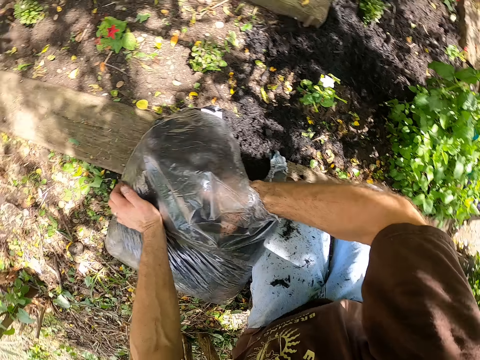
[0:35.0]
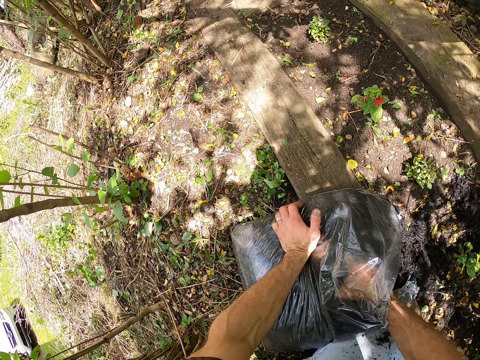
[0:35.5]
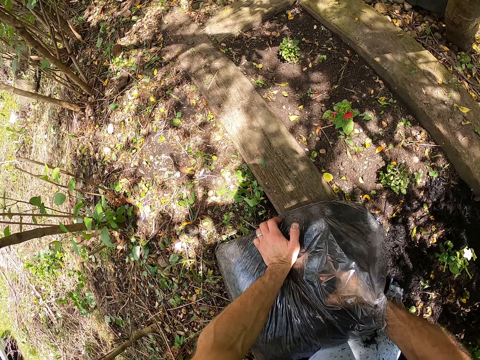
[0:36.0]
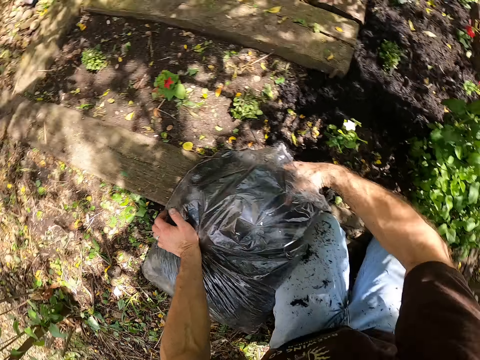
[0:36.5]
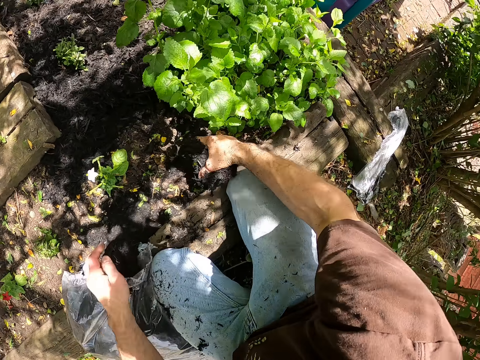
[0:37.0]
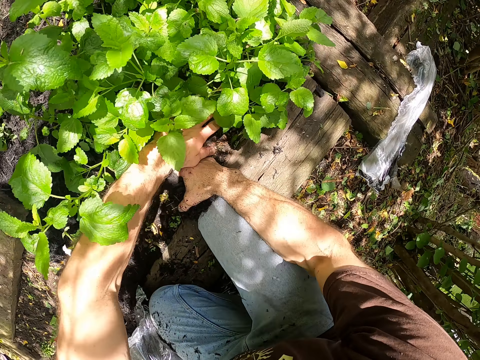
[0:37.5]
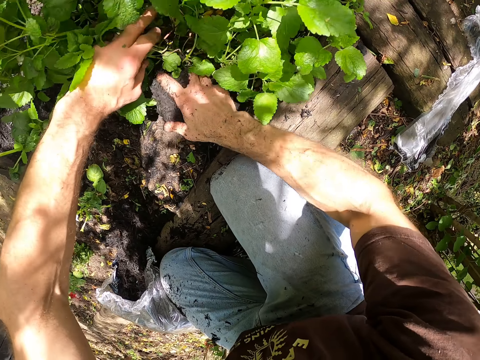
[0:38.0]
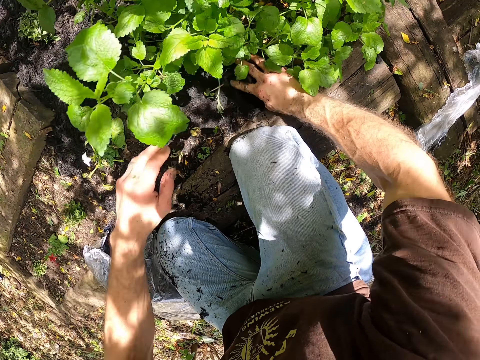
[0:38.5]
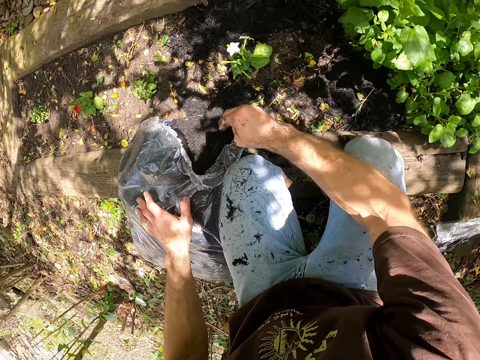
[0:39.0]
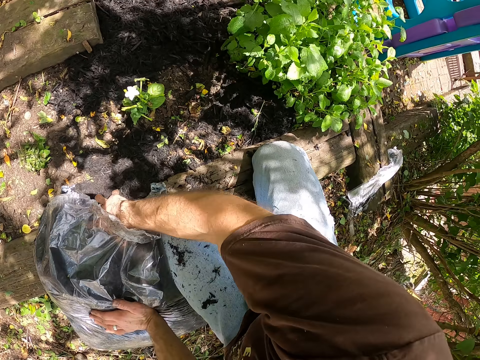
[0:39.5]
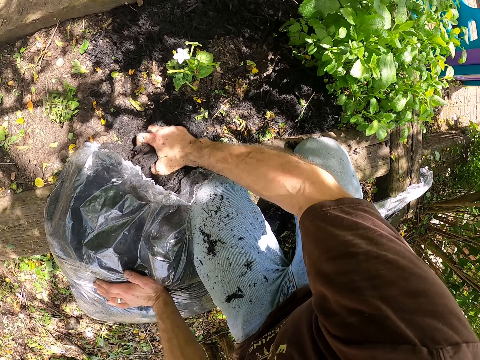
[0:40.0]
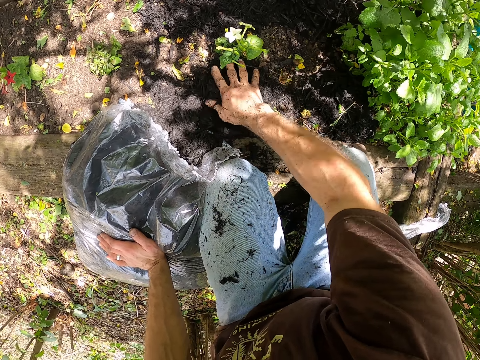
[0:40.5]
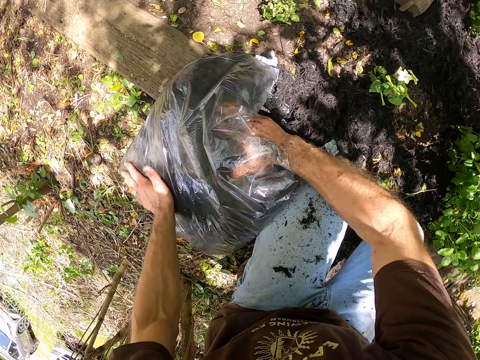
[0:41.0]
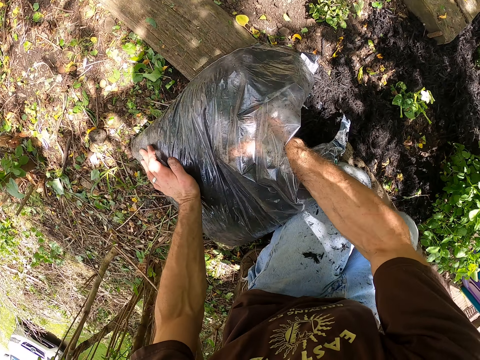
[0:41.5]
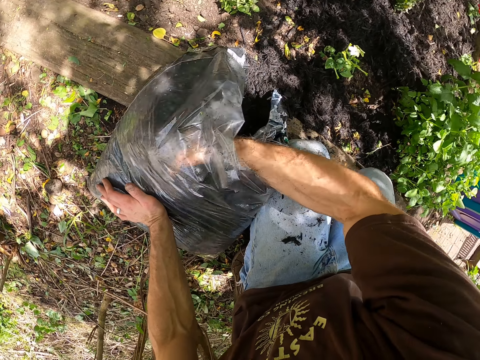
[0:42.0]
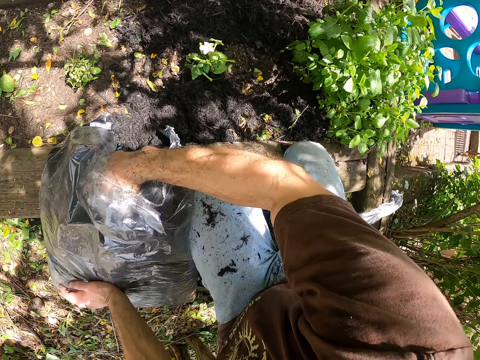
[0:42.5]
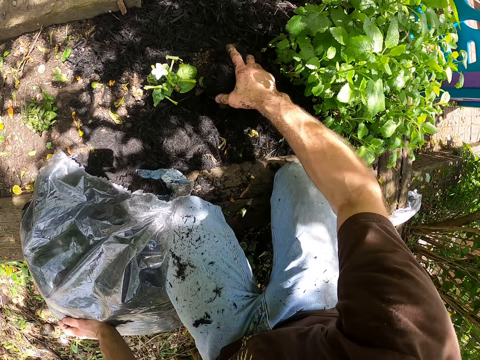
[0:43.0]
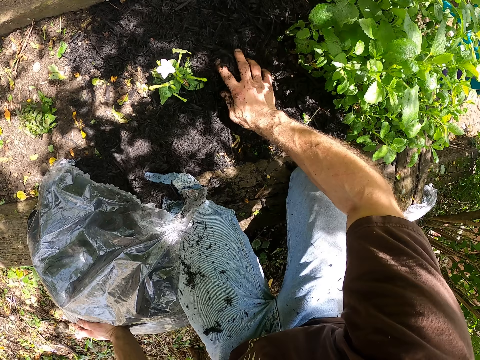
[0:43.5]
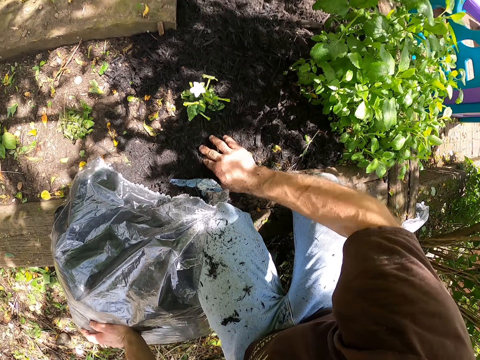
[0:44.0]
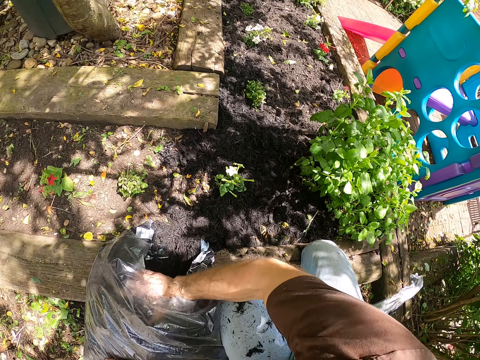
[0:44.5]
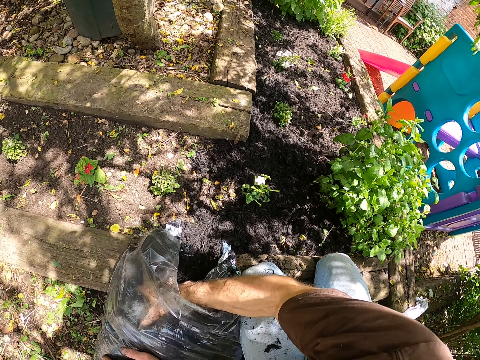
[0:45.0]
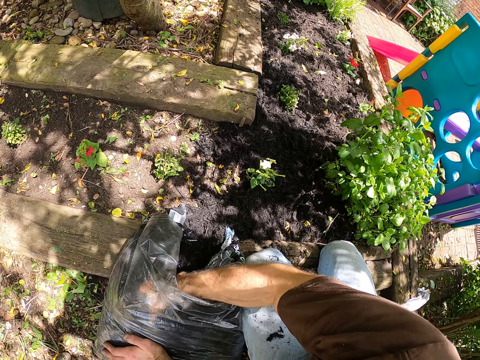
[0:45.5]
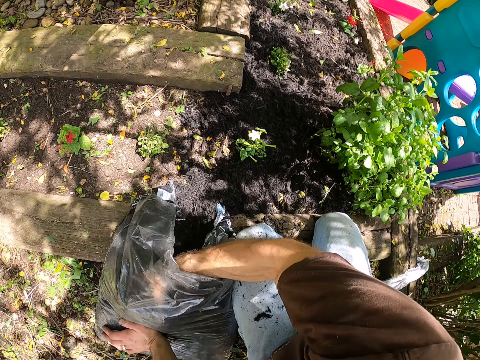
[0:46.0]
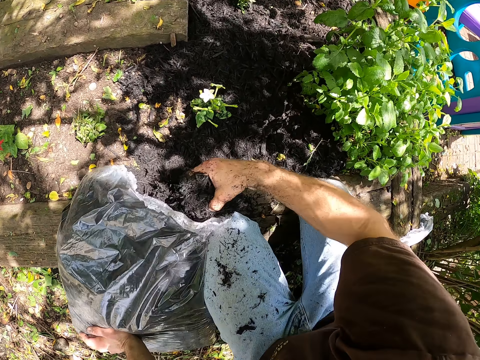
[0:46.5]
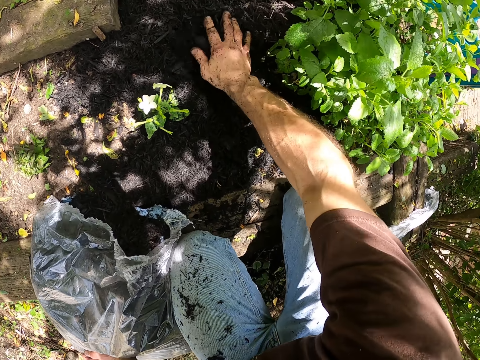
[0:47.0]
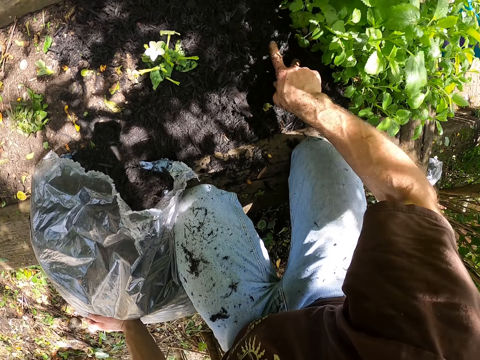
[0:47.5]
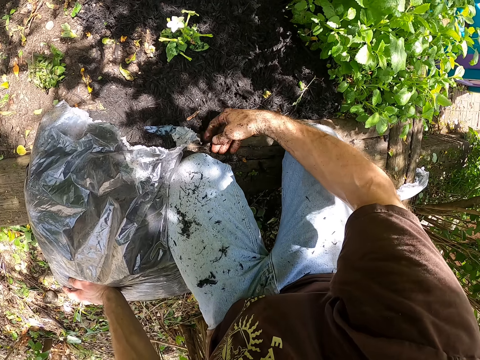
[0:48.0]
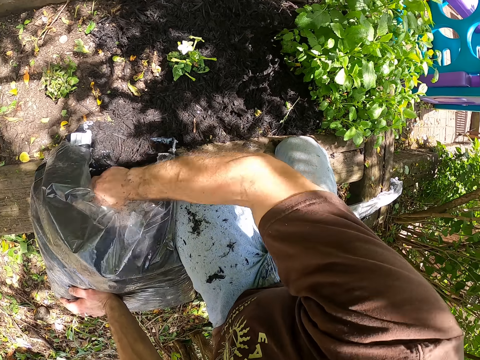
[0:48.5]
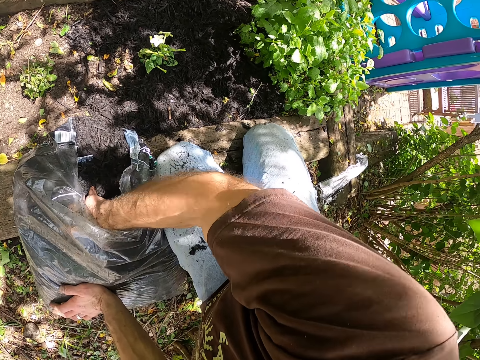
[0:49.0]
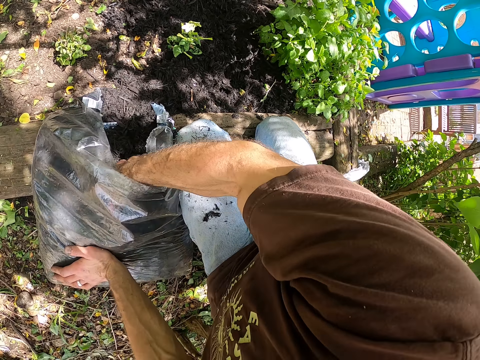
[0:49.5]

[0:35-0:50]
The camera wearer takes the manure. He adjusts the flower with his hands. He puts the manure on the plant. He scoops the soil from the bag to the ground. He puts the manure on the plant. He takes the manure. He puts the manure on the plant. He takes the manure. He puts the manure on the plant. He takes the manure.

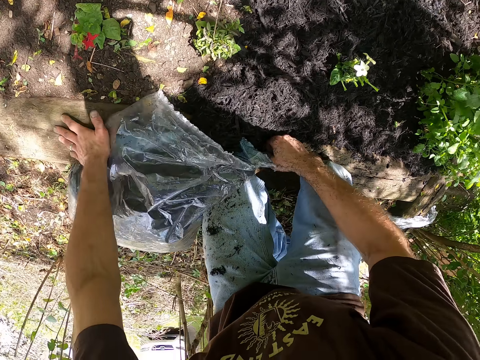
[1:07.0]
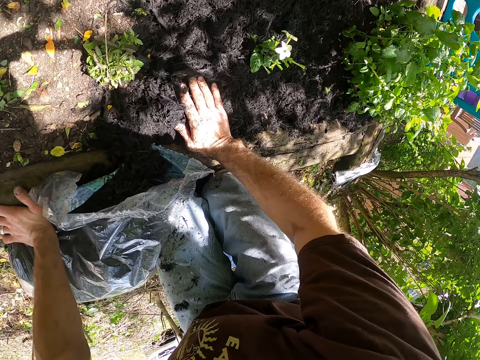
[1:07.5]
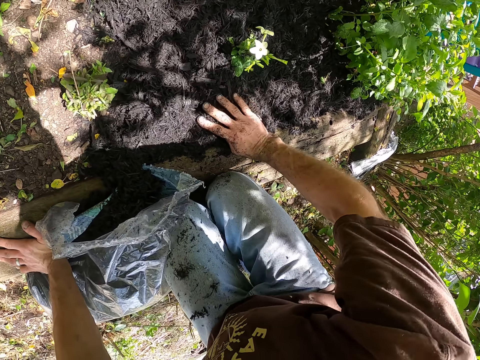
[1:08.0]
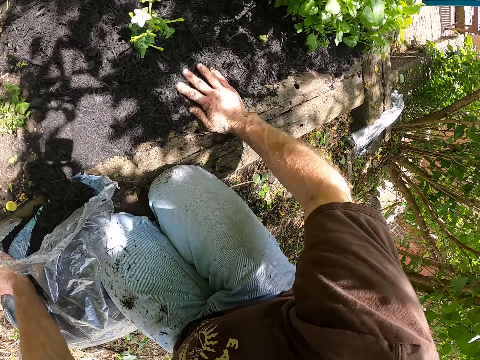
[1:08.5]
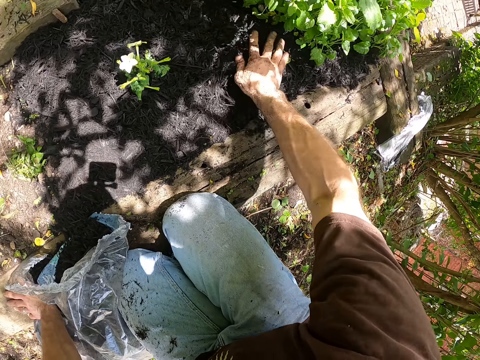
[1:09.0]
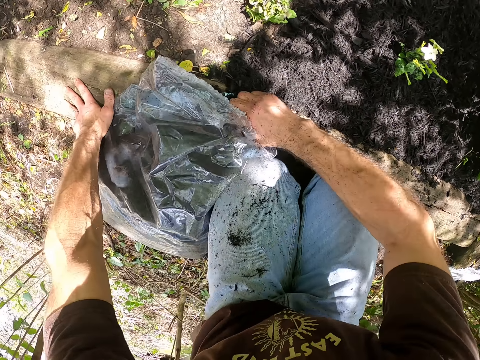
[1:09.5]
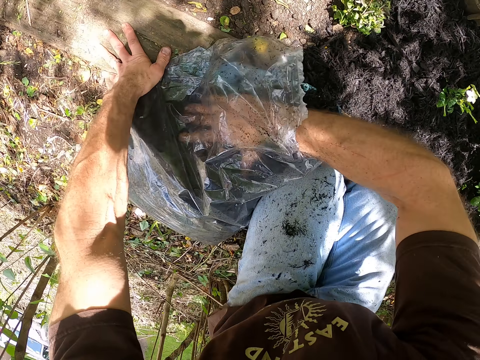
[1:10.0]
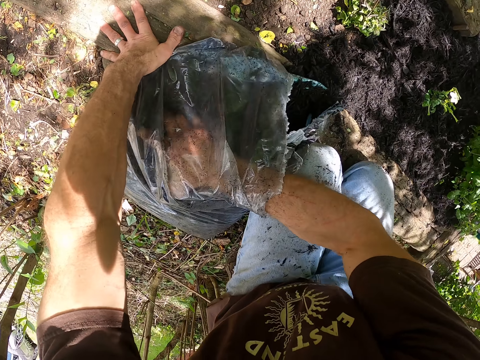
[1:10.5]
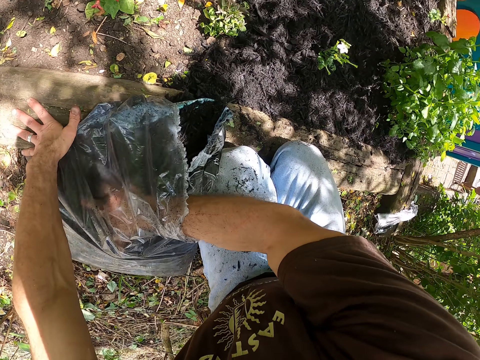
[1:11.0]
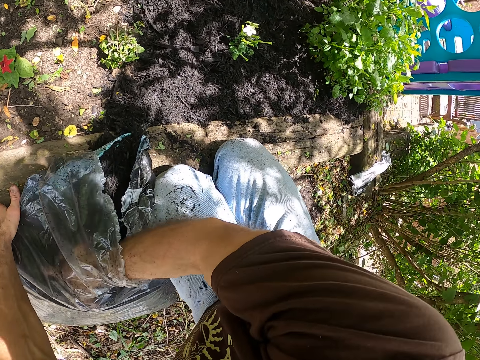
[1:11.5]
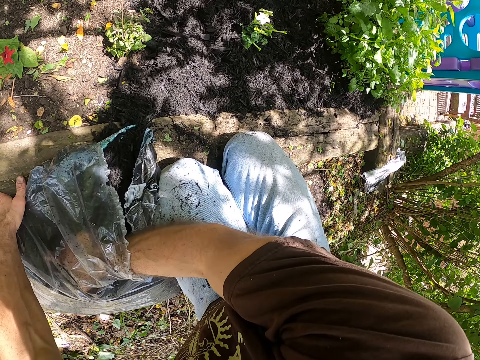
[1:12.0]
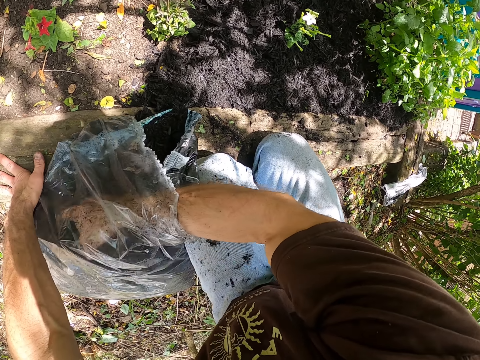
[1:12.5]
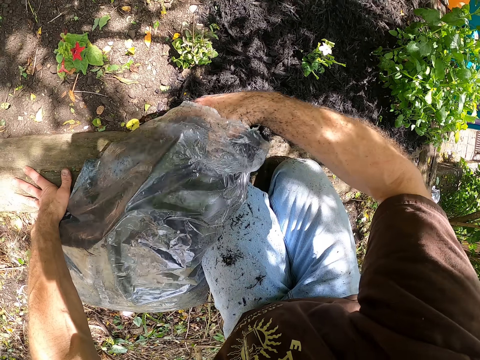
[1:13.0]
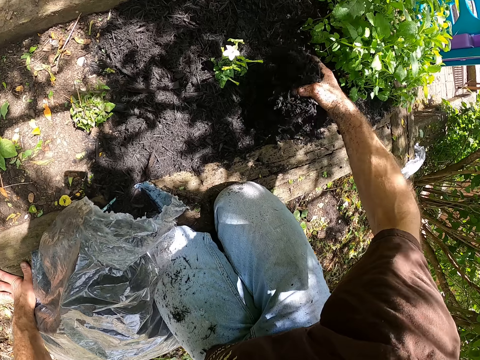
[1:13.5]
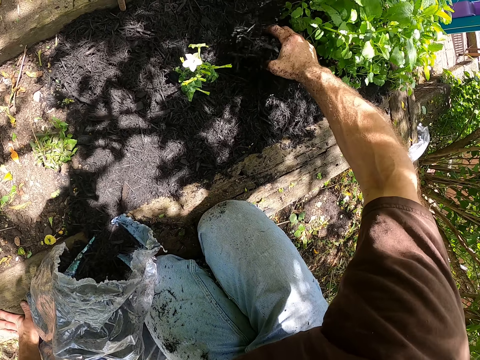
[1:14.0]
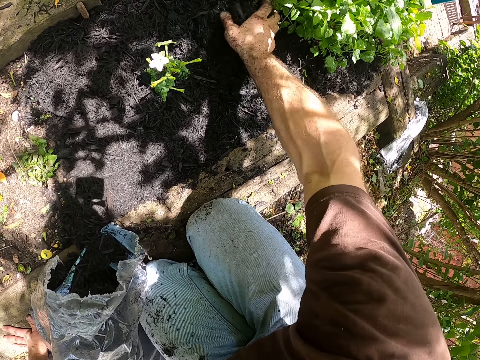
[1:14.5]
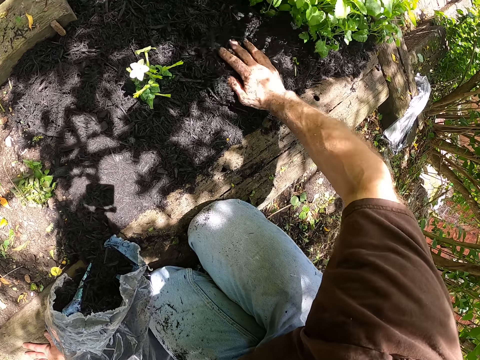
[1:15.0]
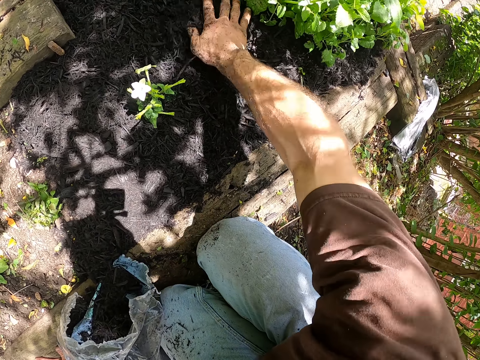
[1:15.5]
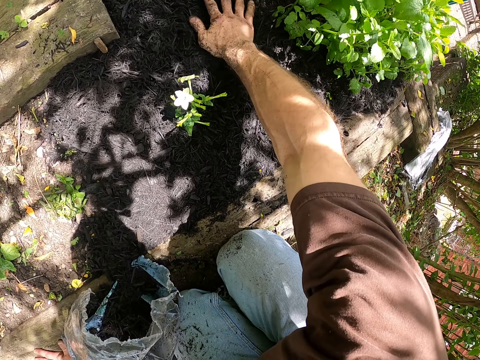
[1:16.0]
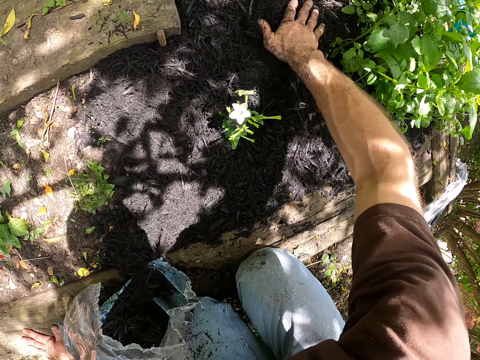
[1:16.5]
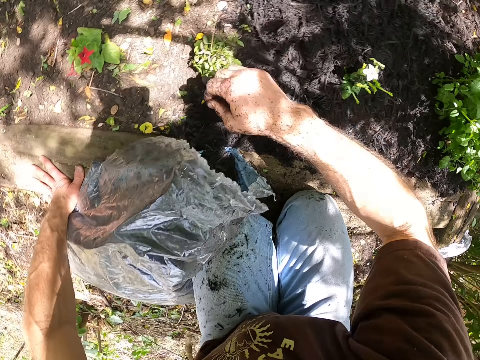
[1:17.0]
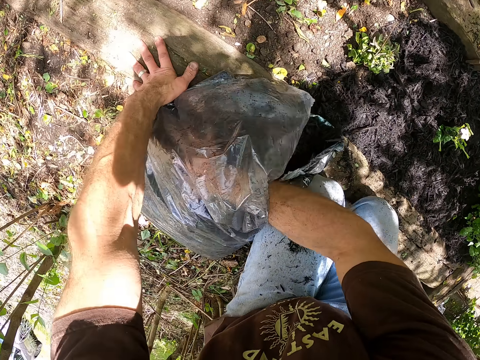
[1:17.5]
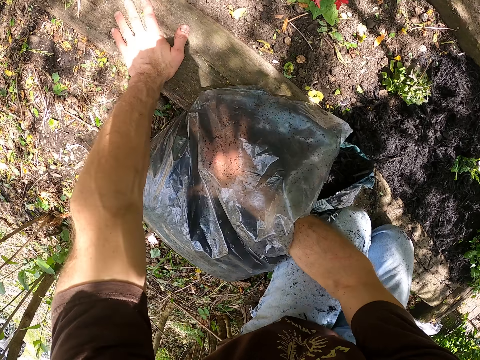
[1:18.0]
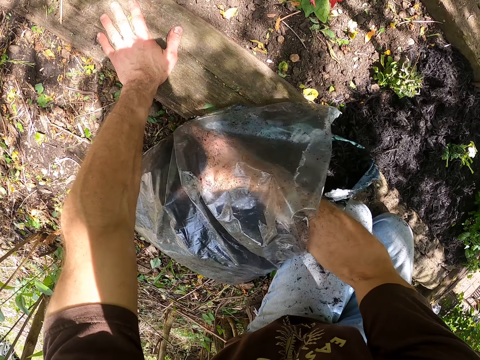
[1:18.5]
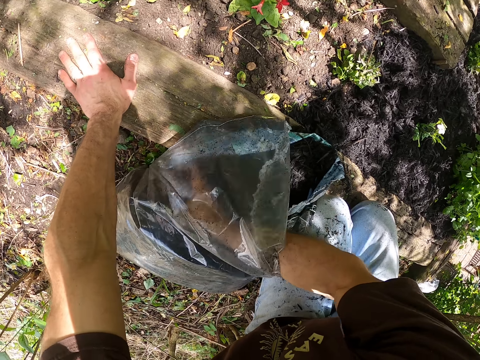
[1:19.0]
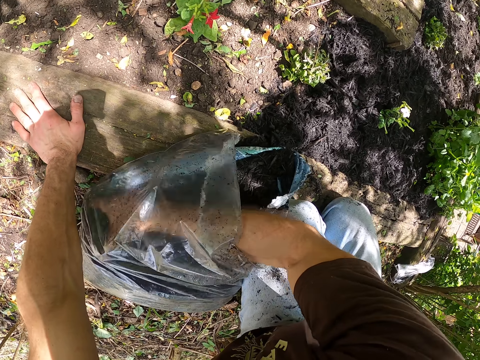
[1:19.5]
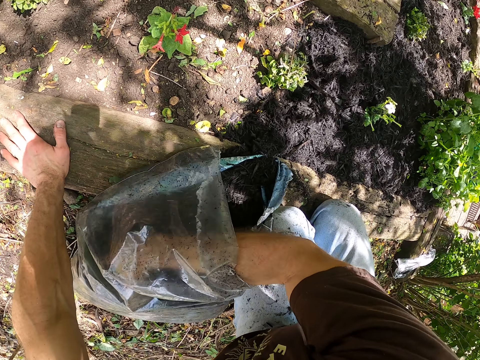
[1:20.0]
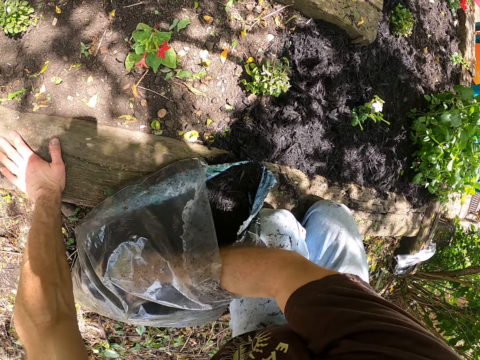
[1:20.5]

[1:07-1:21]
The camera wearer dresses the fertilizer or manure with his hands on the ground. He takes the manure. He scoops the fertilizer from the bag to the ground. He spreads the manure on the plant. He takes the manure.
